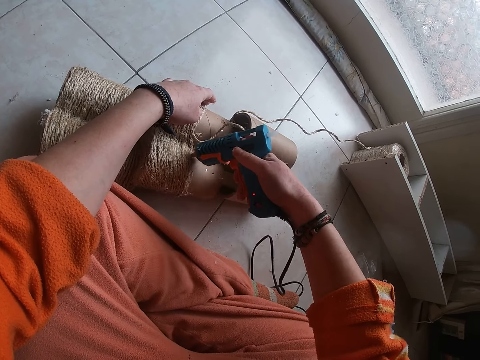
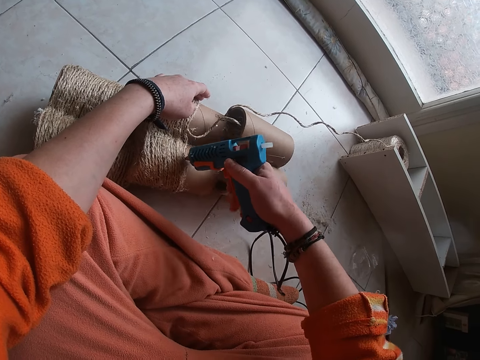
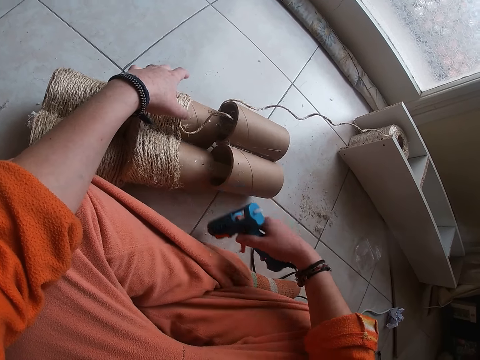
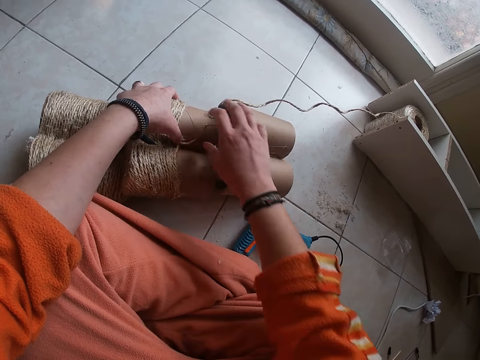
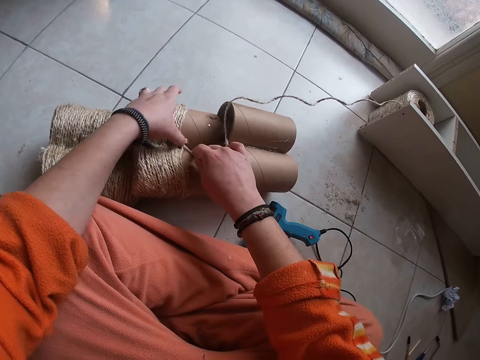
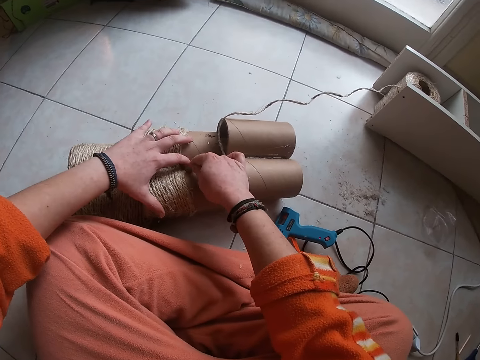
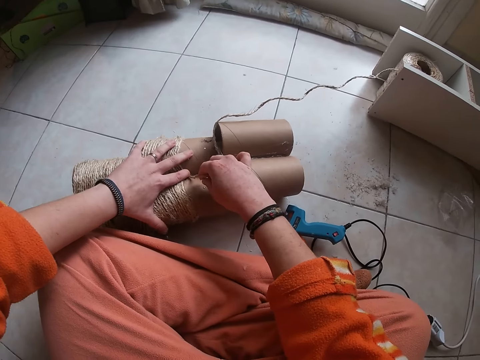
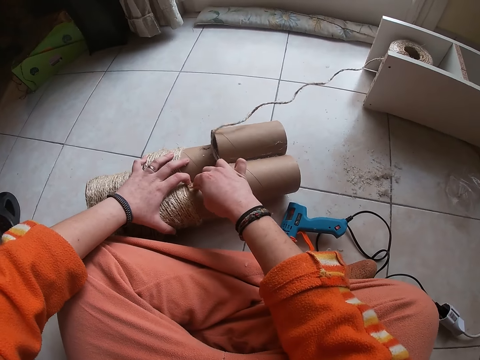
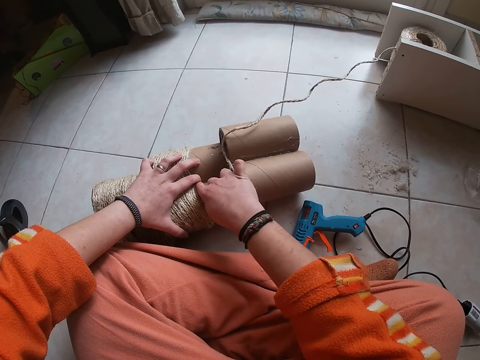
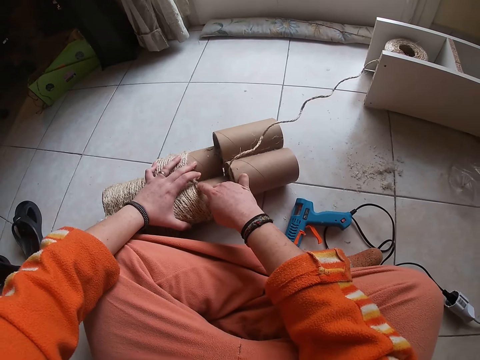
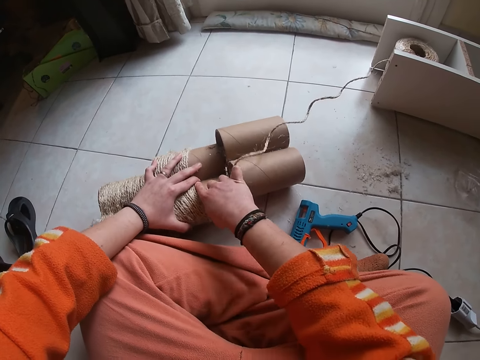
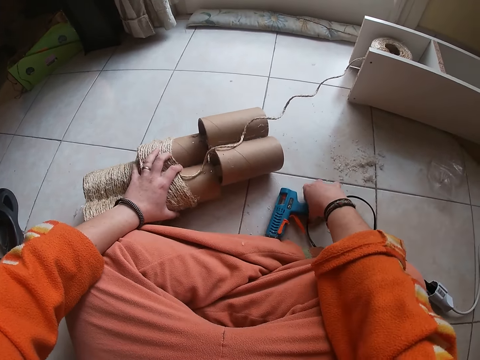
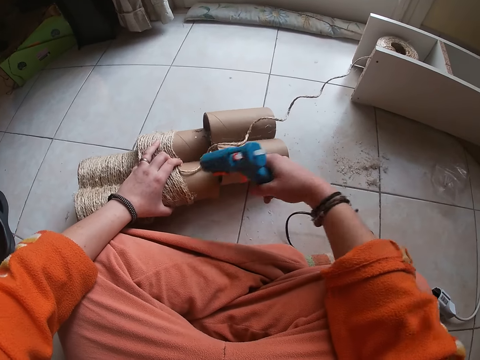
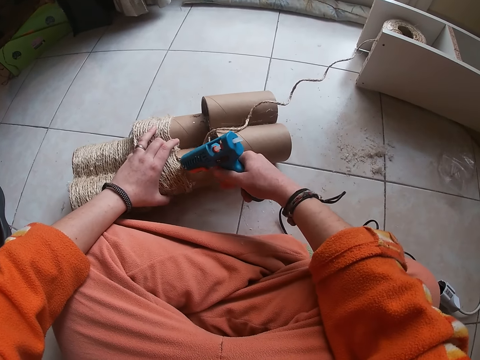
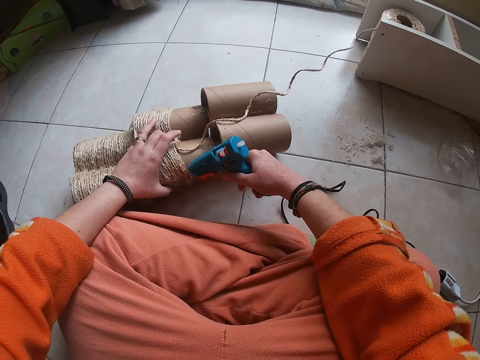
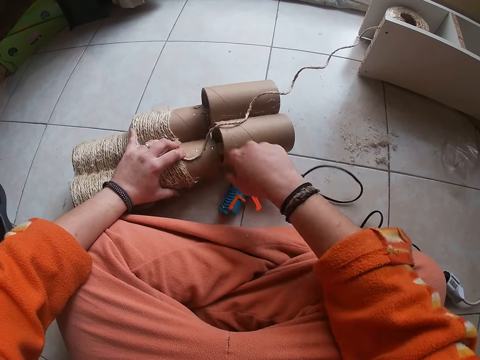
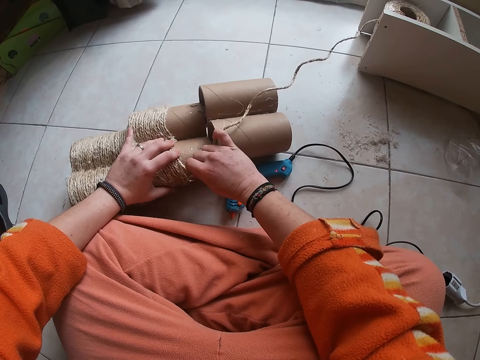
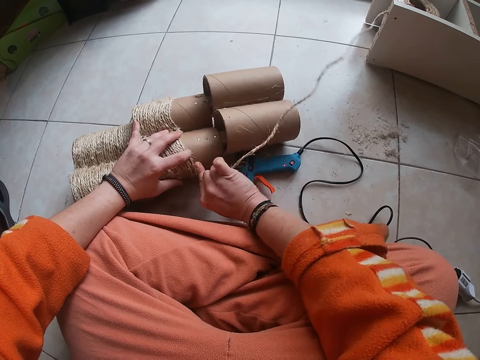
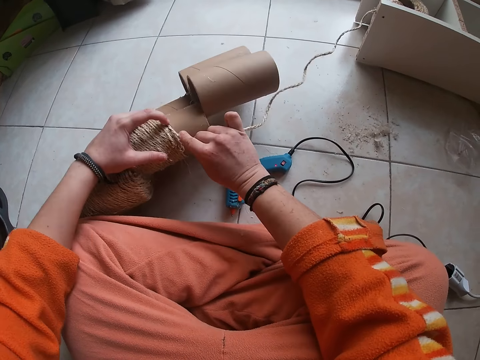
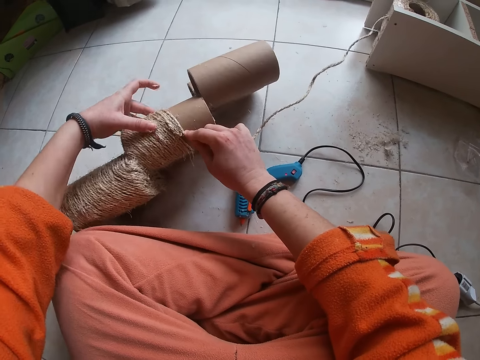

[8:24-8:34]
The camera wearer drops the hand driller or glue gun on the ground with his right hand. He aligns a rope with his hand on the module. He ties the attached rope on the carton with his right hand. He picks up the hand driller from the ground with his right hand. He blows glue on the module with the glue gun. He screws the carton with the hand driller in his right hand. He drops the hand driller on the ground with his right hand. He aligns the rope with his hand on the module. He ties the attached rope on the carton with his right hand.

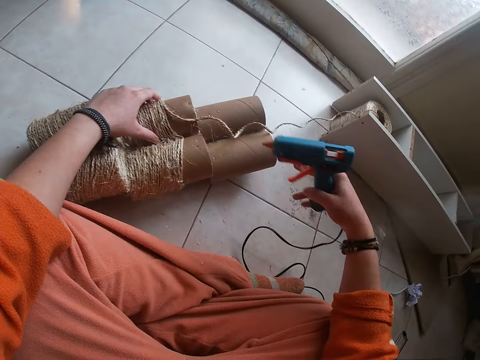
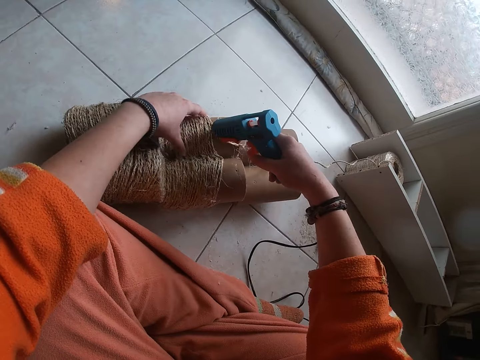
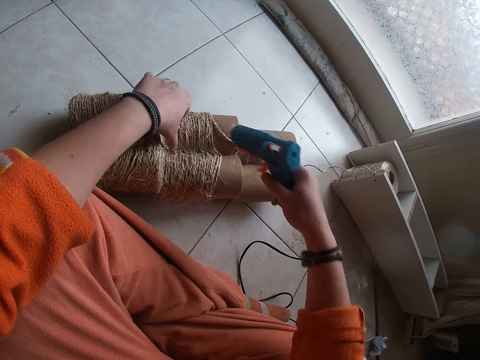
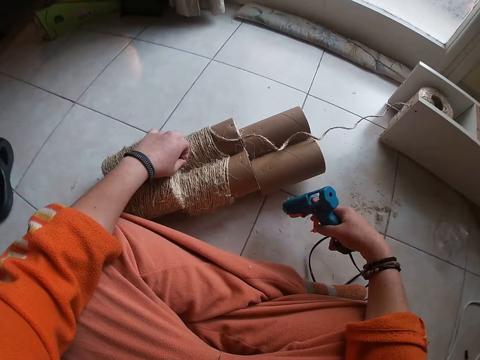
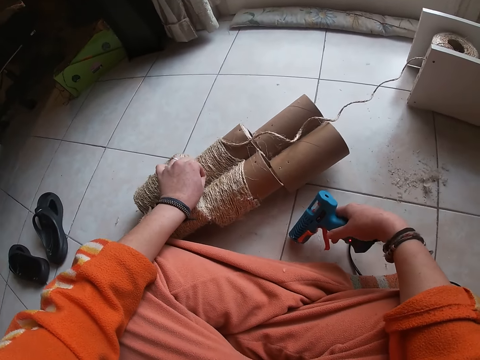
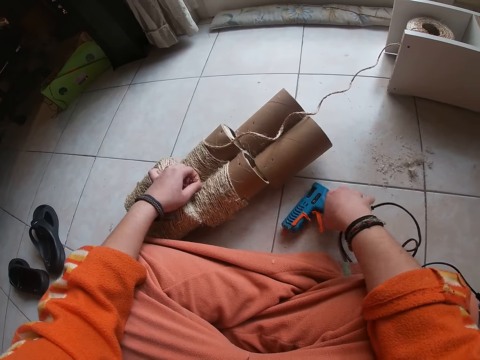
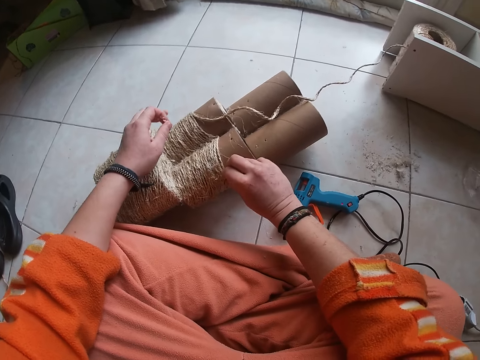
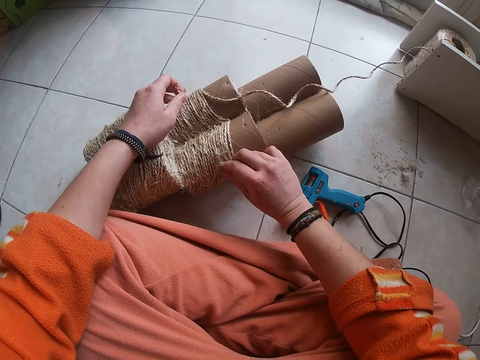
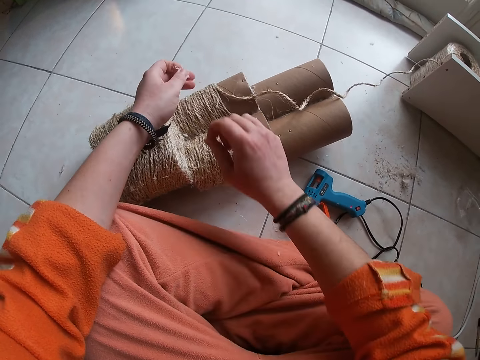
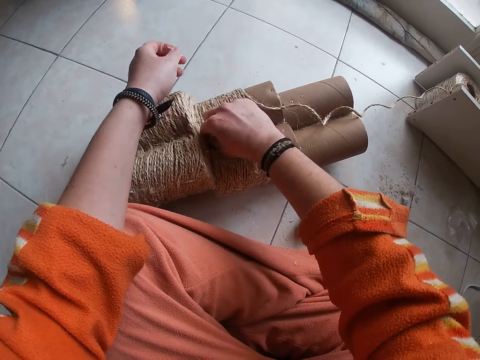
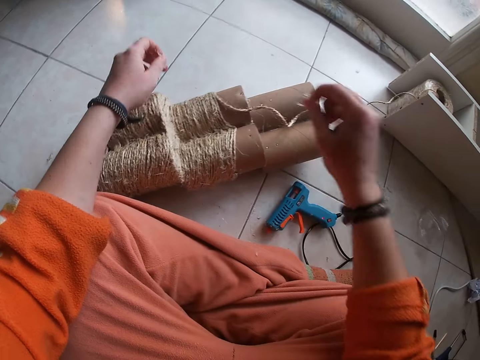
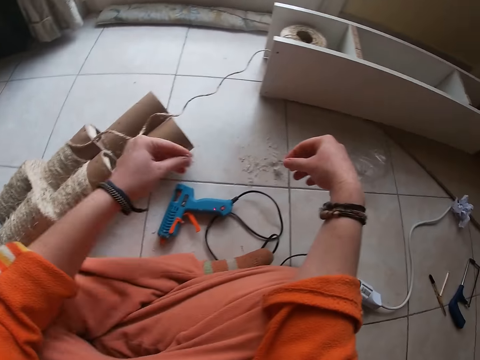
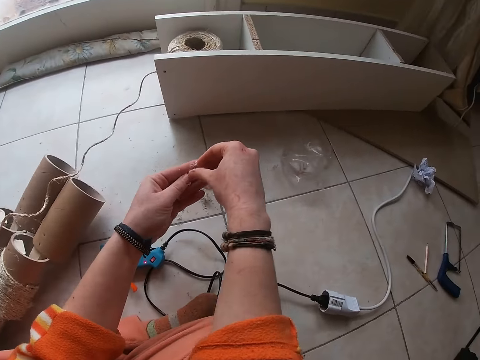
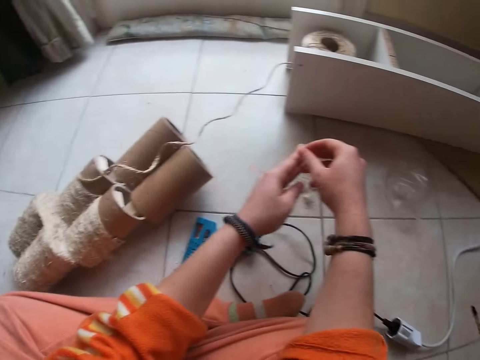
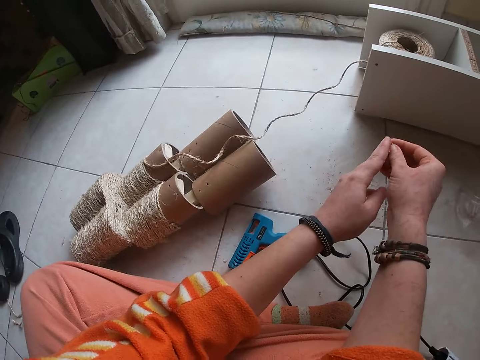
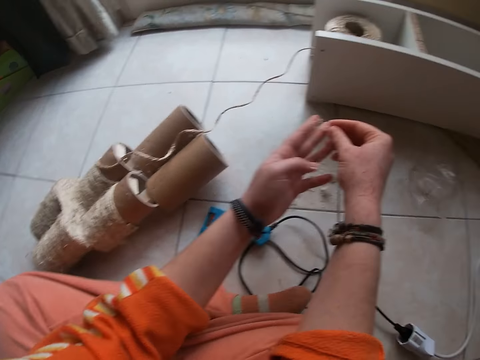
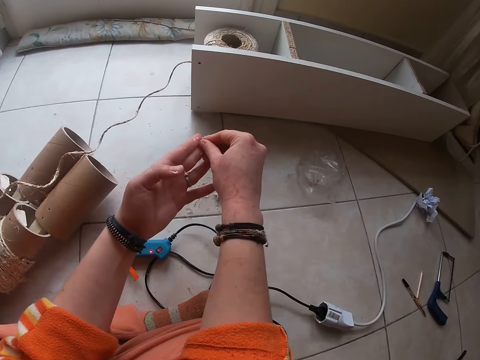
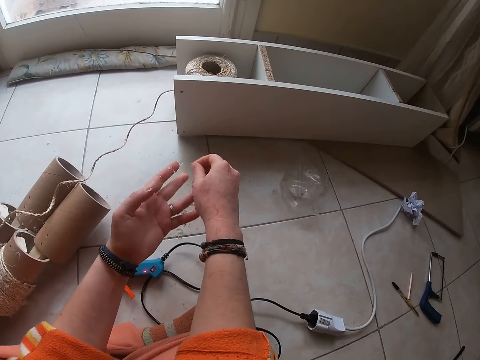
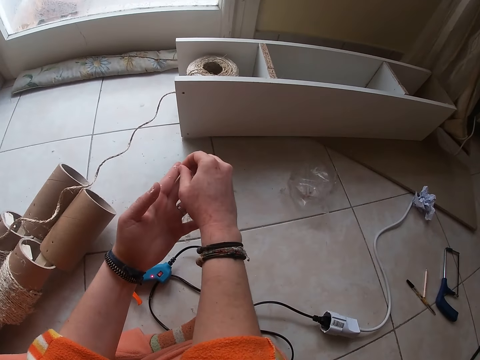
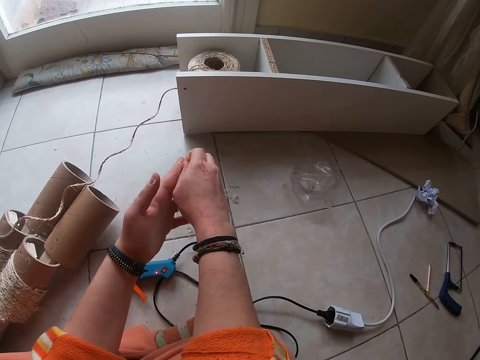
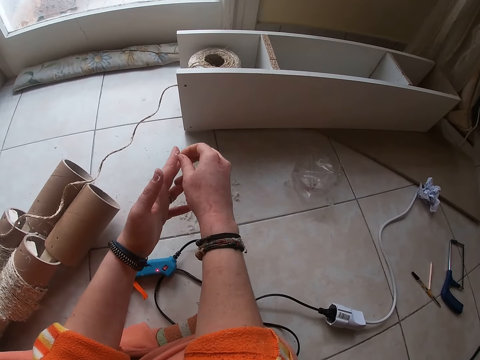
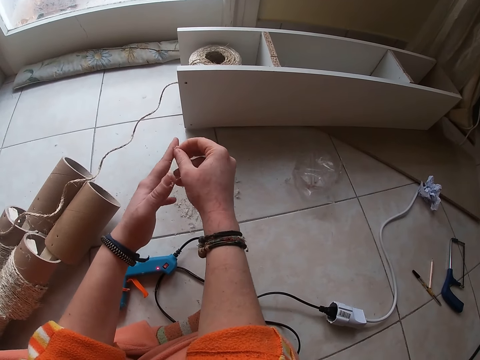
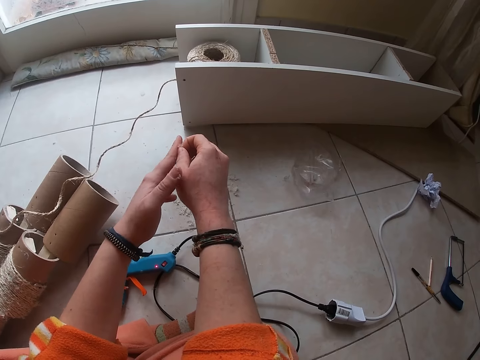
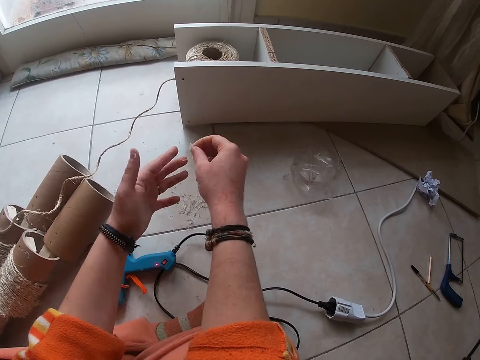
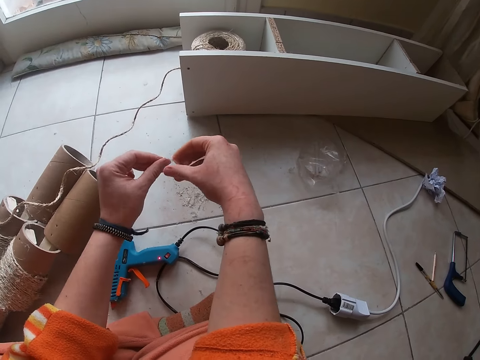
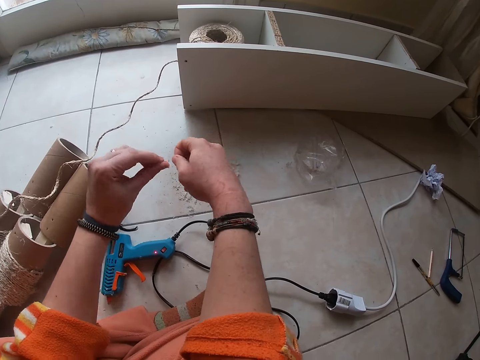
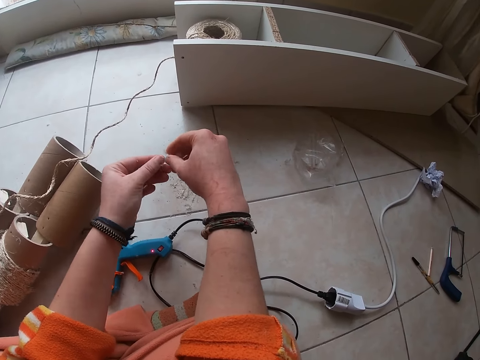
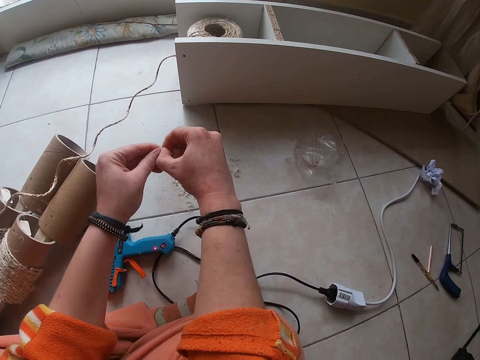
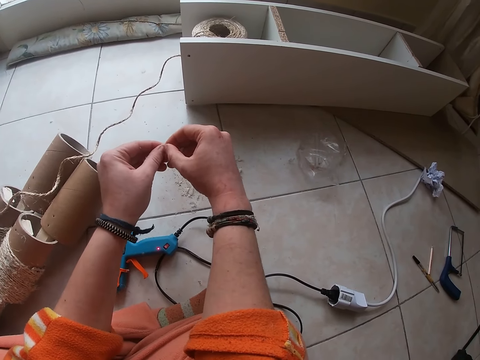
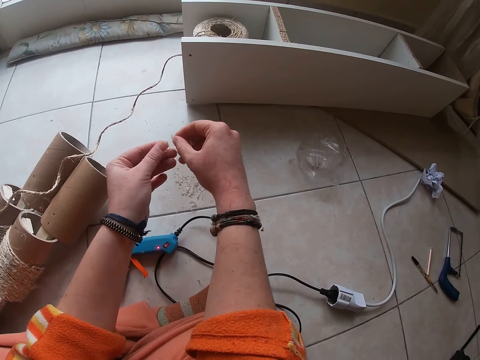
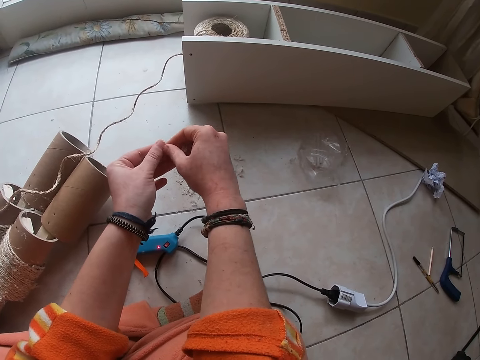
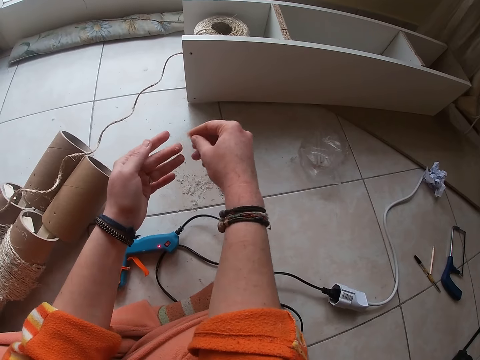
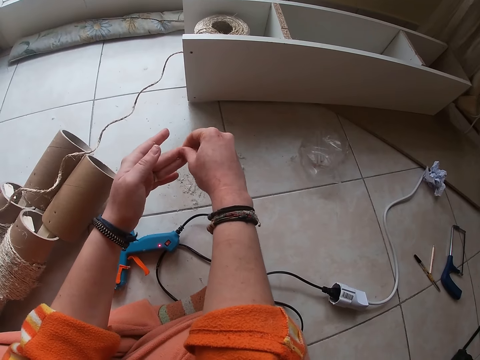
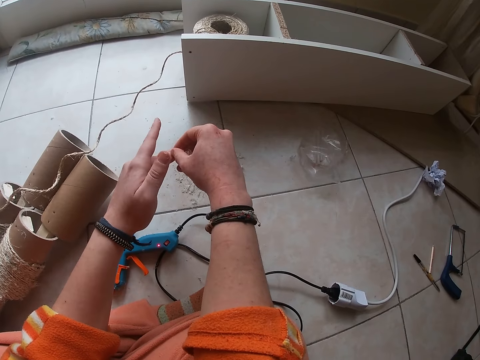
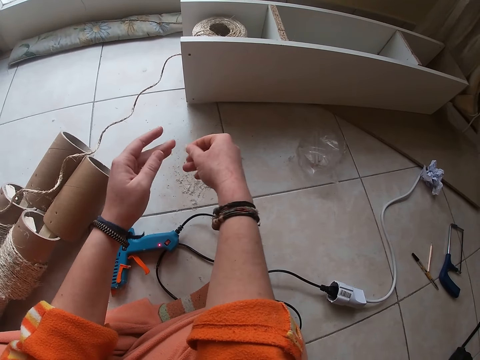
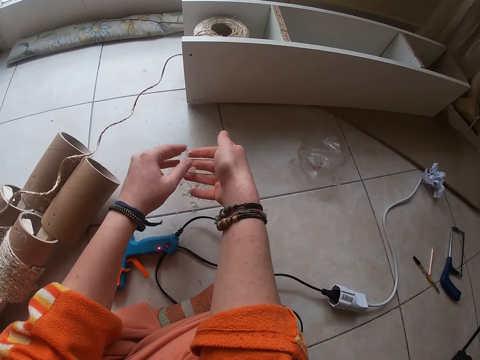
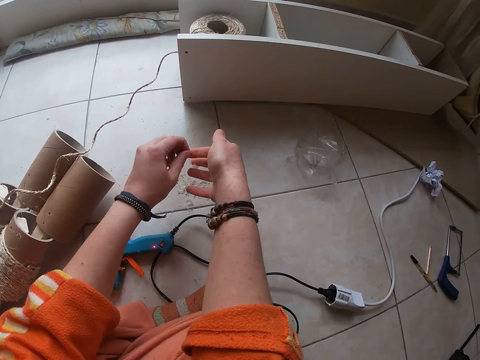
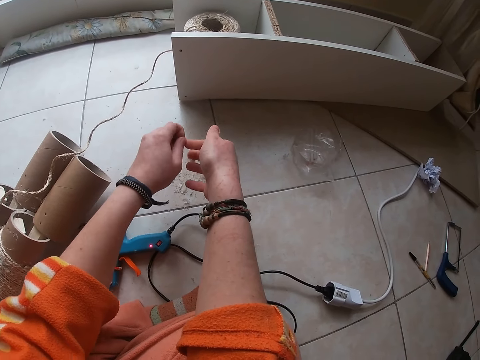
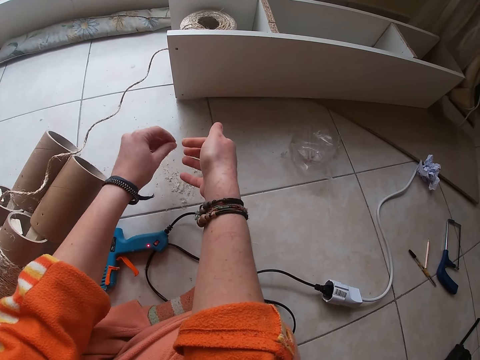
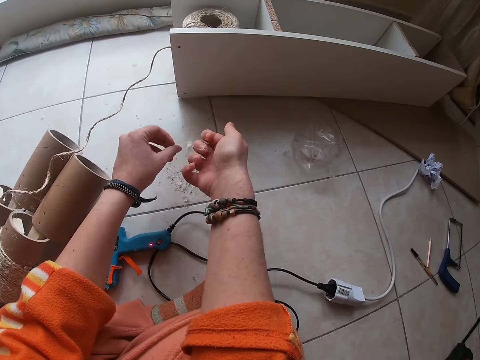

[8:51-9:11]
The camera wearer screws the carton with the hand driller in his right hand. He blows glue on the module with a glue gun. He drops the hand driller on the ground with his right hand. He removes wool from the rope with both hands. He removes wool stuck in both hands.
